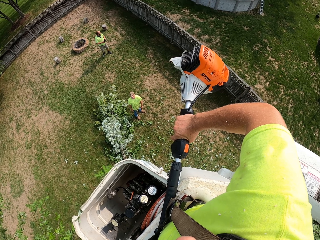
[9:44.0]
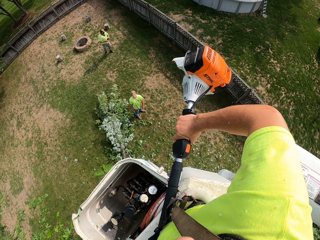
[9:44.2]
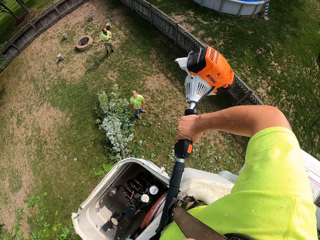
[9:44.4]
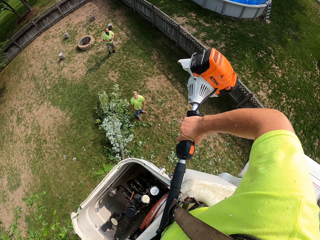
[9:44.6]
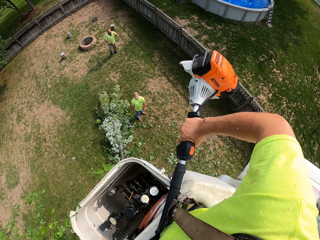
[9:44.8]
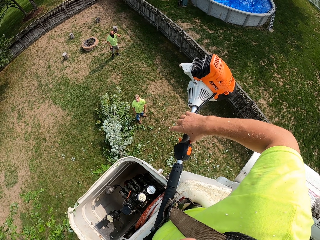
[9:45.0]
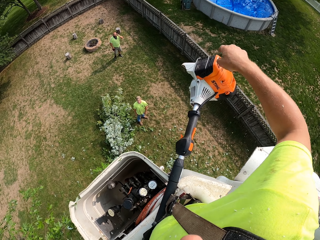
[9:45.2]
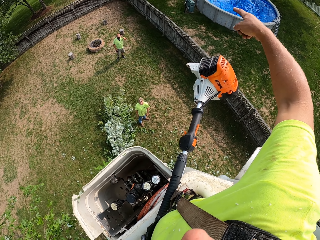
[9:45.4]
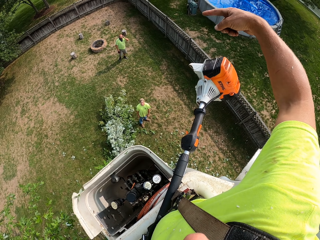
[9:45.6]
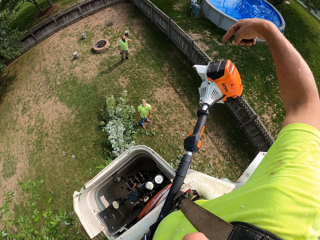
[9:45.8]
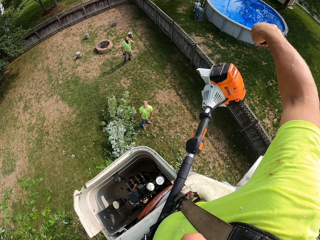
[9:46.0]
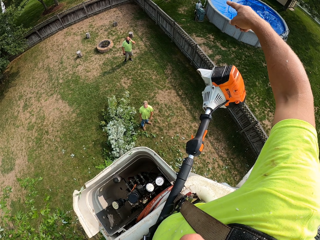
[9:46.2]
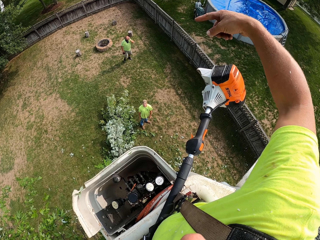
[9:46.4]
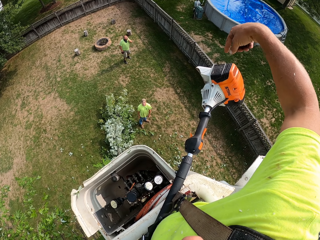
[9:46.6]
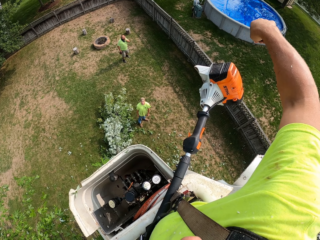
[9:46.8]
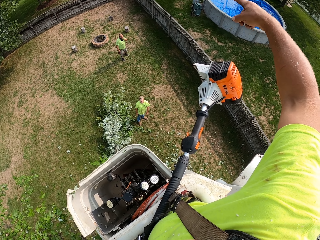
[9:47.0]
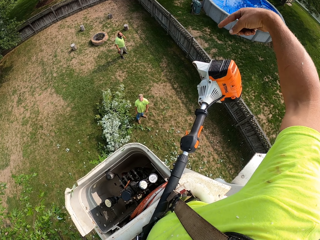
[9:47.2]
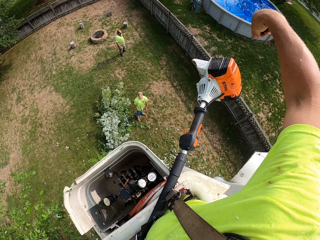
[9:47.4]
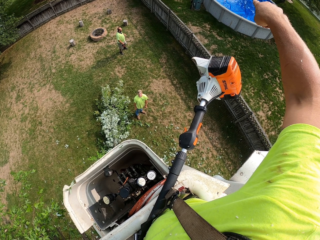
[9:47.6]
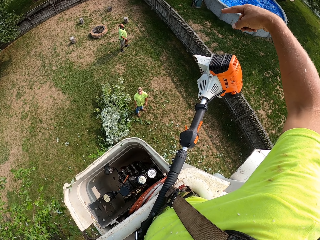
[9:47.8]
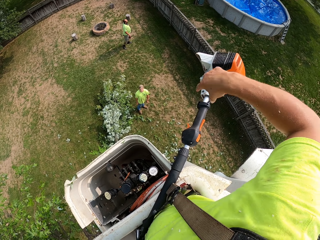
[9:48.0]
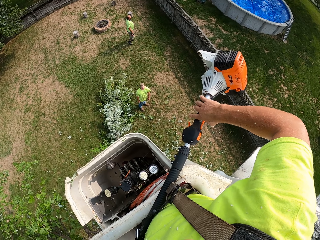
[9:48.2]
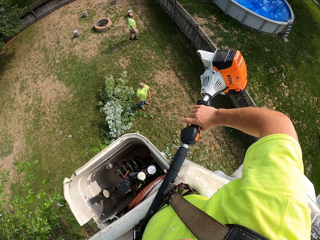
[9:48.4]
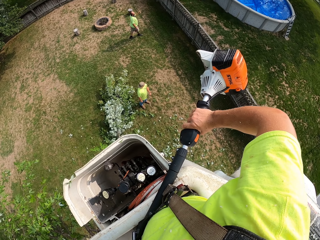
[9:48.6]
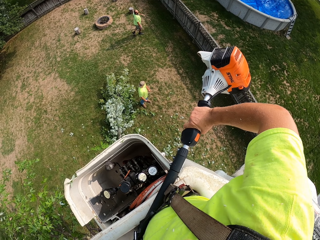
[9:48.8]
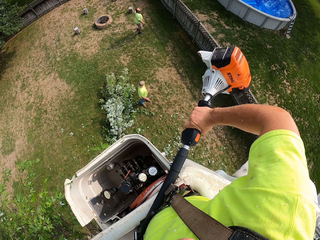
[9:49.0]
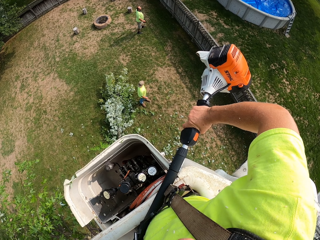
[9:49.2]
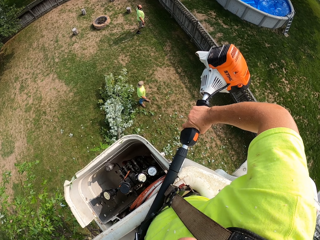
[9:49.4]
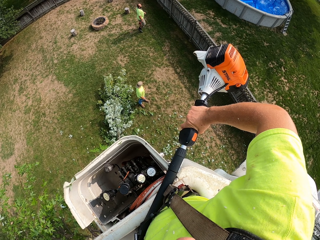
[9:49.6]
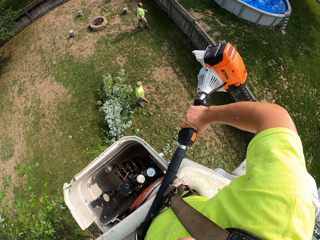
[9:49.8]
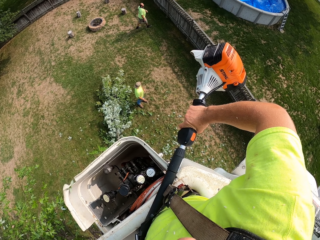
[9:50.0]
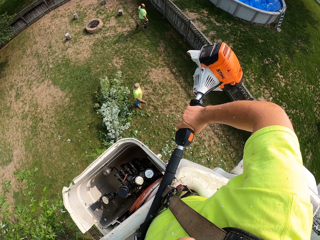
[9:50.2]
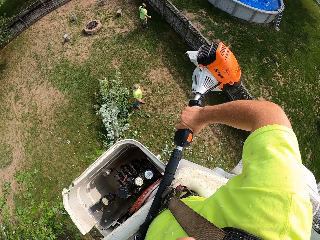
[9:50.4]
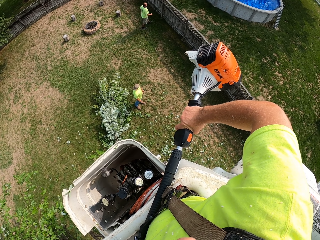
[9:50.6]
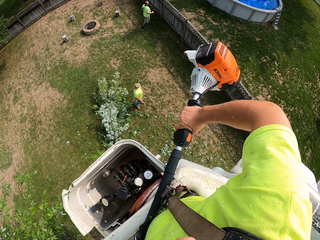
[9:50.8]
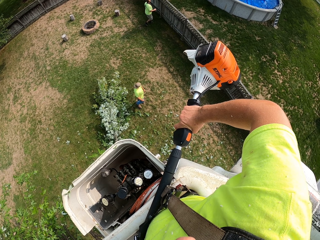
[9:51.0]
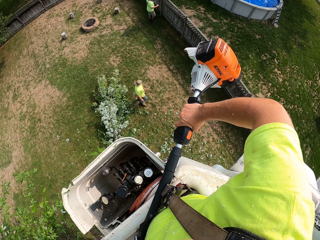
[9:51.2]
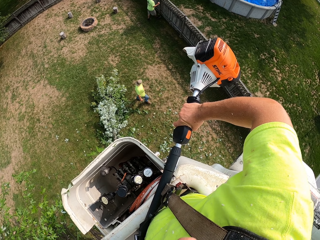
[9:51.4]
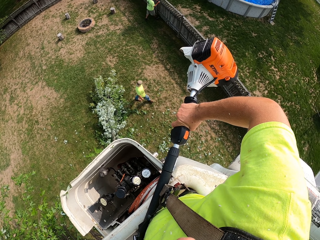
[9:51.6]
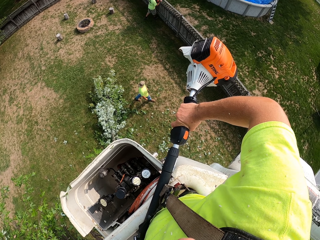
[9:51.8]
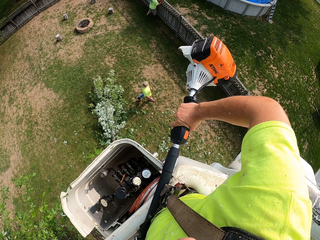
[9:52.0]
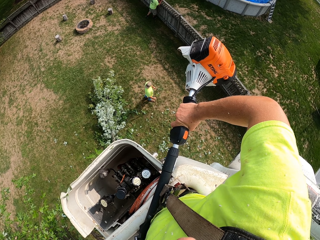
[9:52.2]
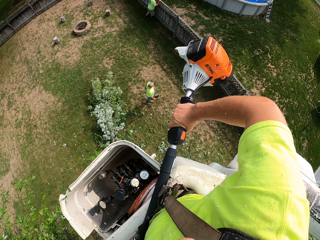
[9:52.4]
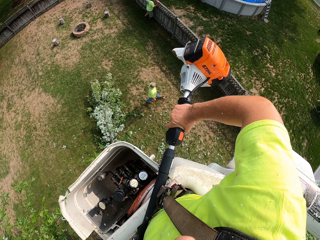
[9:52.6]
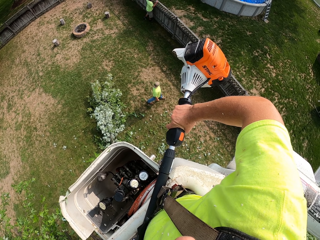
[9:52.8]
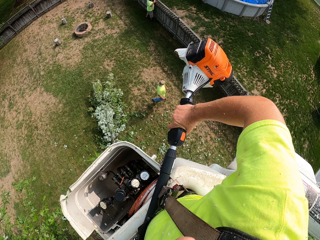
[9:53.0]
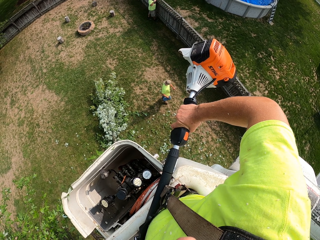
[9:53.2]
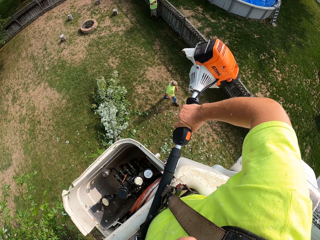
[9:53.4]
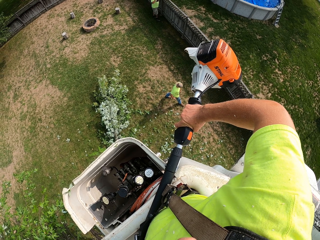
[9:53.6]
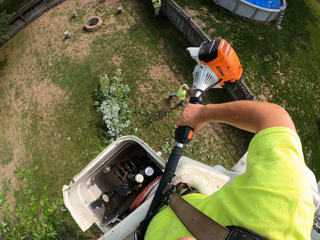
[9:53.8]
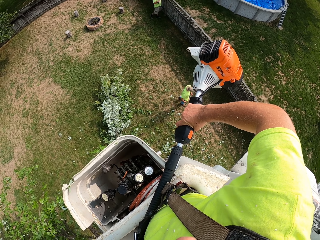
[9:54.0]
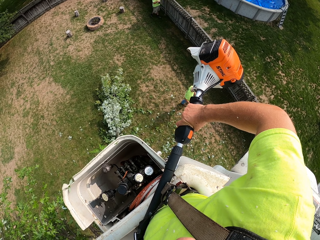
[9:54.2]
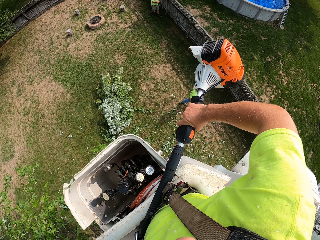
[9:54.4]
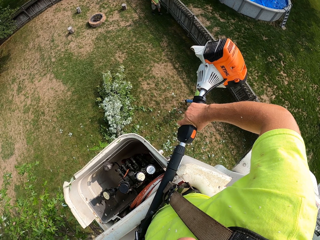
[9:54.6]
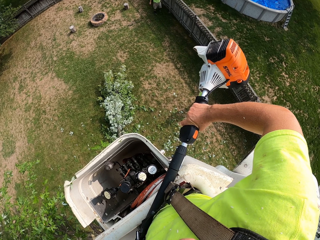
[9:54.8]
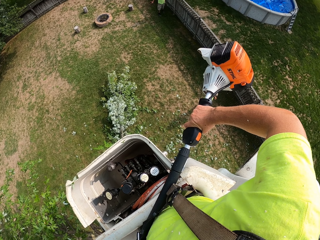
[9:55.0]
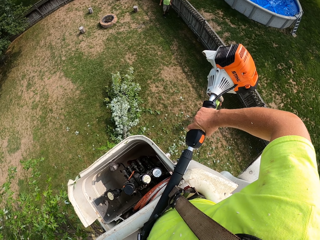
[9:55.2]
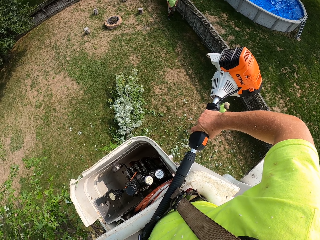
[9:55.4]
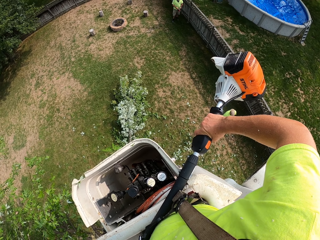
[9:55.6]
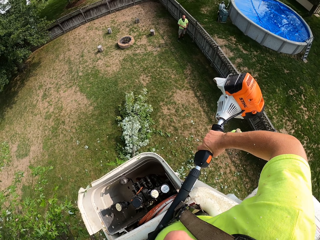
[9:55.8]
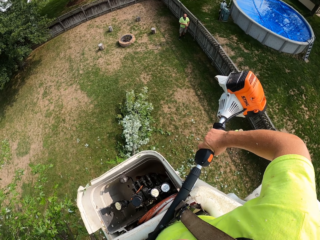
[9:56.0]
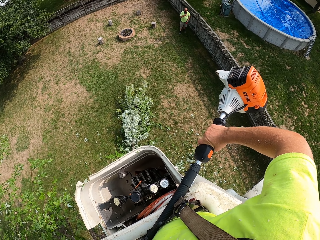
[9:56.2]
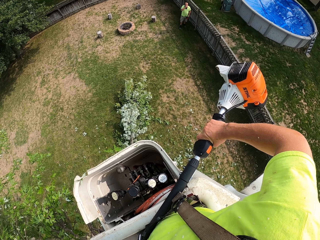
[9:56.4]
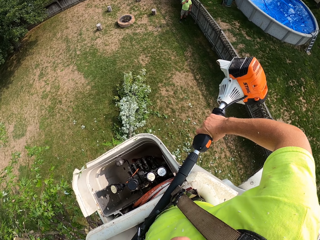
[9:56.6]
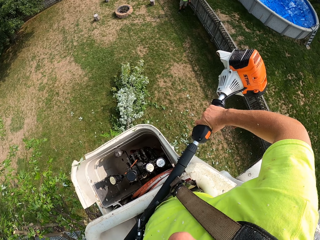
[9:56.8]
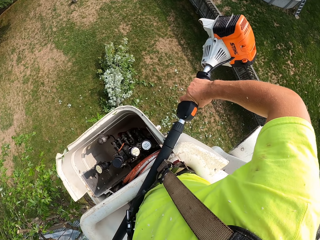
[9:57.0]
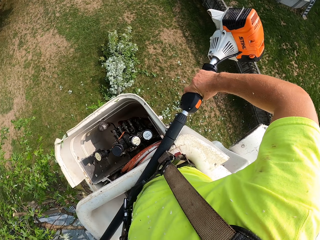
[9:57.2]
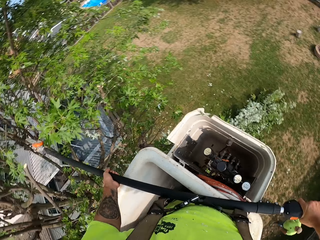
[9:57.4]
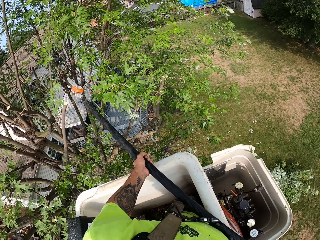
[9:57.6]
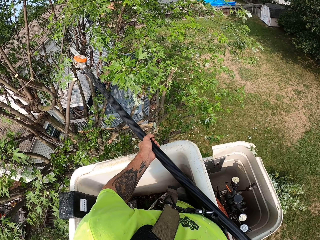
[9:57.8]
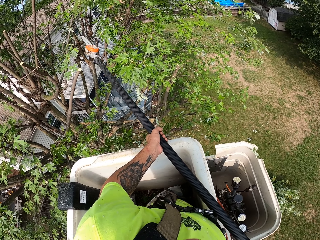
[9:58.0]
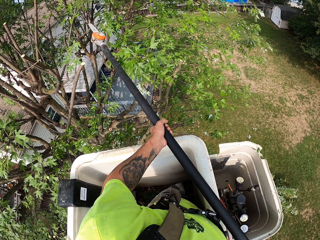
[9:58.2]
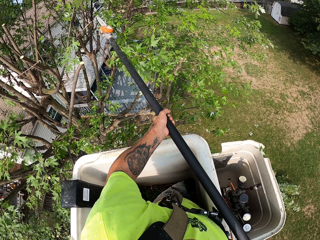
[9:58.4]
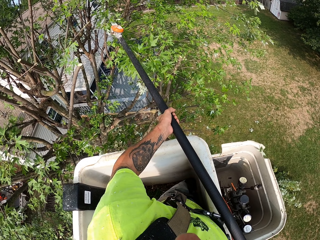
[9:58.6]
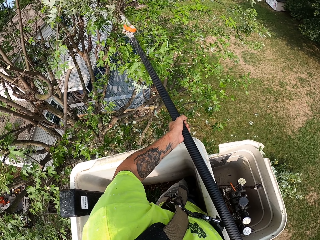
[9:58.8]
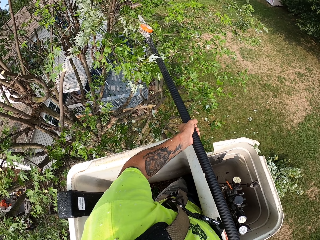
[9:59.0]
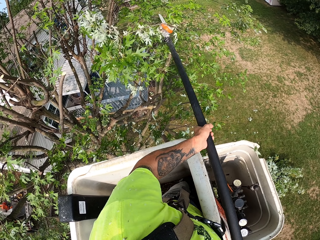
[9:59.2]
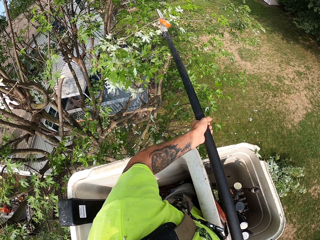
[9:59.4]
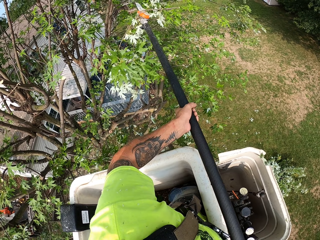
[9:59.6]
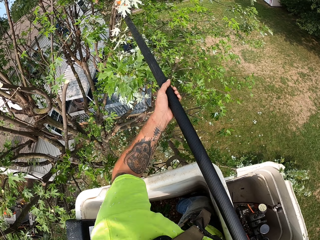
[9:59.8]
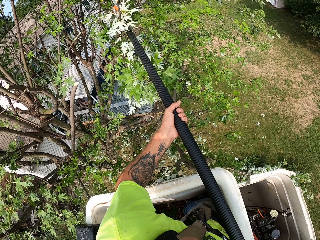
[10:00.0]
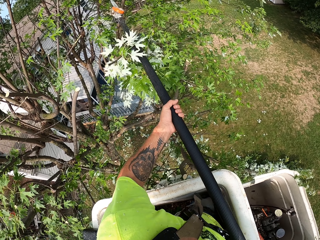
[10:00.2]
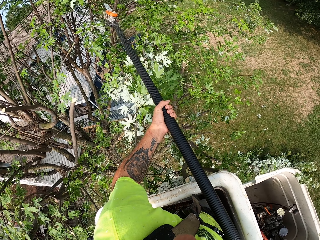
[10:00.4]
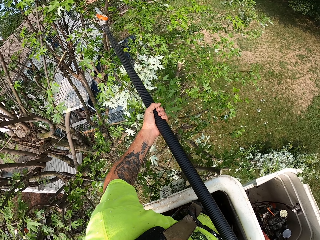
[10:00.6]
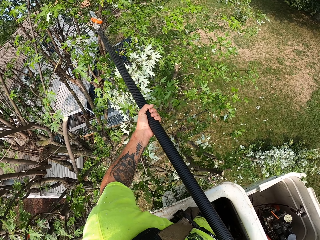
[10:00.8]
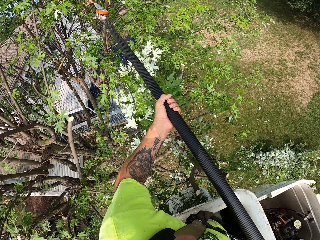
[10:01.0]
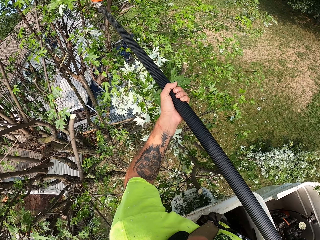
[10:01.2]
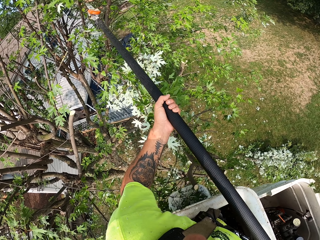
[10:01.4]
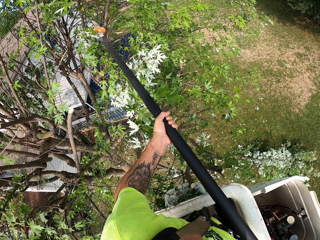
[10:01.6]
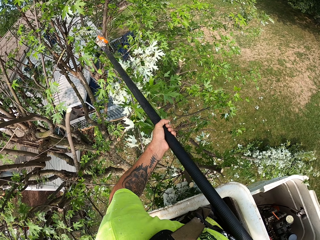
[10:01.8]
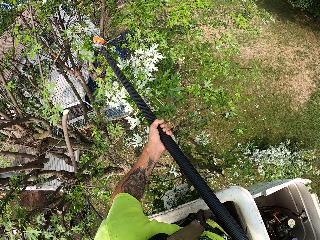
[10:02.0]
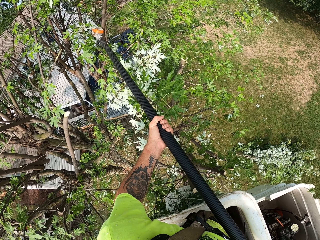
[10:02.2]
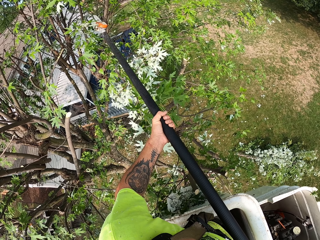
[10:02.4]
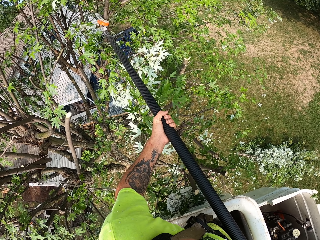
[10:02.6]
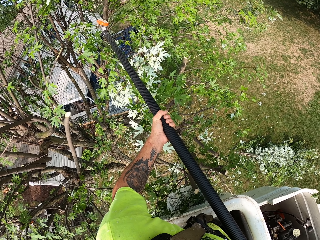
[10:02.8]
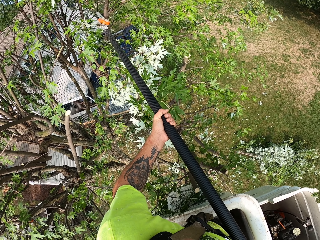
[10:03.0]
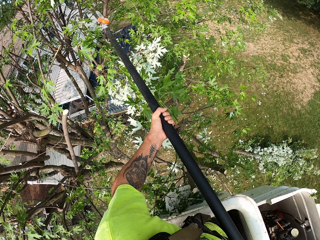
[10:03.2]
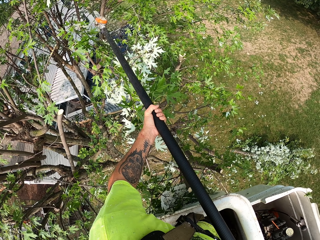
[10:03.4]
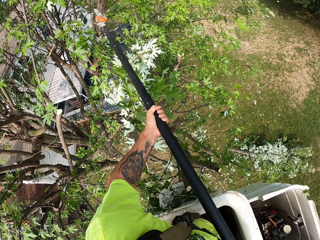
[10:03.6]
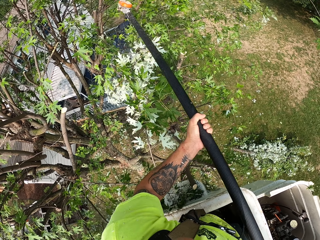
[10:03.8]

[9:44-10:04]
The camera wearer gesticulates with his right hand to the man. He dialogues with the man. He cuts the tree branches with the cutting saw.

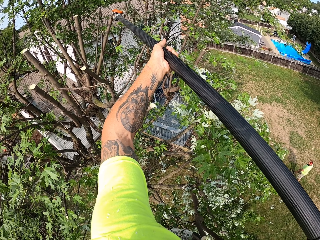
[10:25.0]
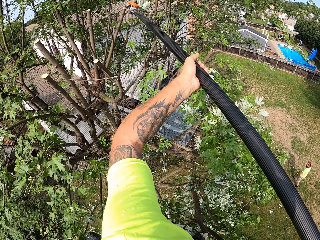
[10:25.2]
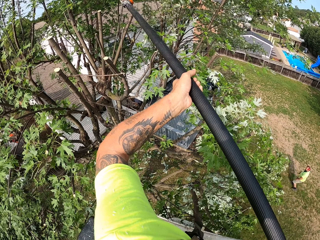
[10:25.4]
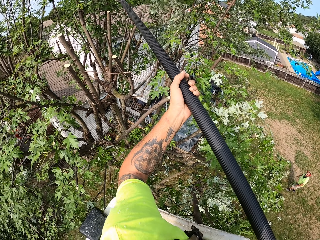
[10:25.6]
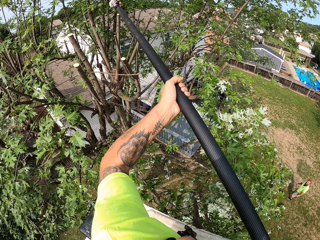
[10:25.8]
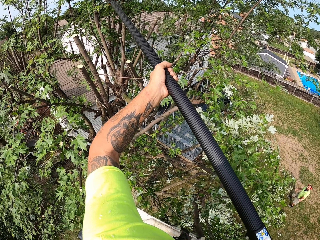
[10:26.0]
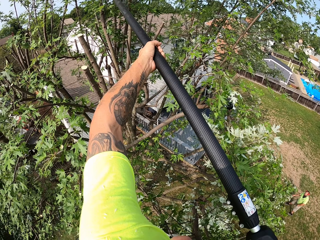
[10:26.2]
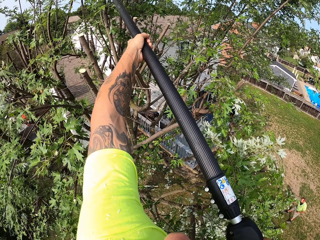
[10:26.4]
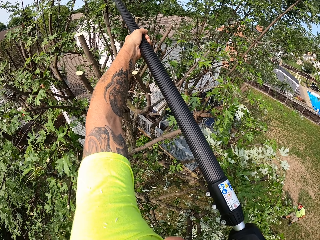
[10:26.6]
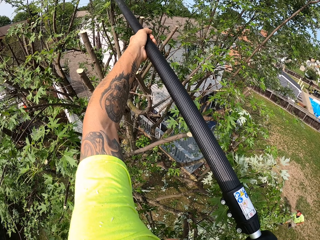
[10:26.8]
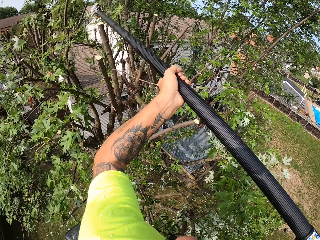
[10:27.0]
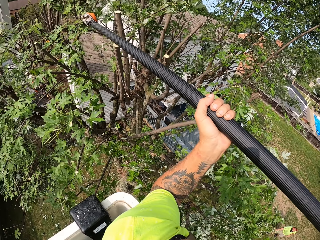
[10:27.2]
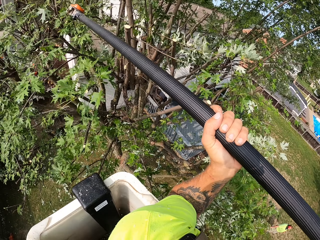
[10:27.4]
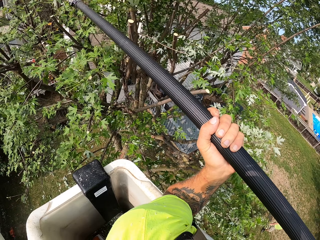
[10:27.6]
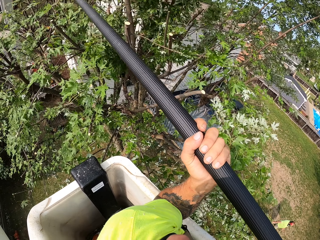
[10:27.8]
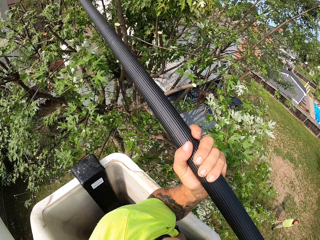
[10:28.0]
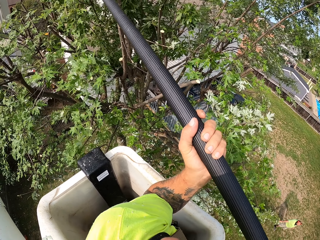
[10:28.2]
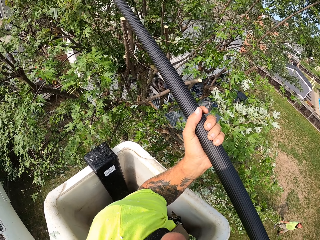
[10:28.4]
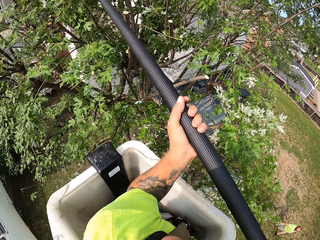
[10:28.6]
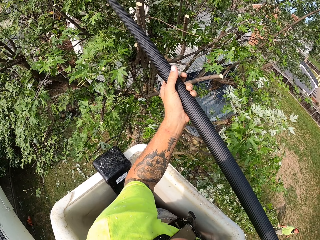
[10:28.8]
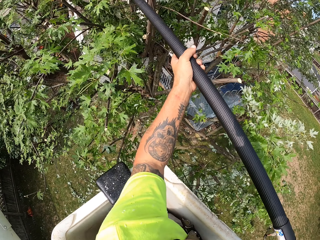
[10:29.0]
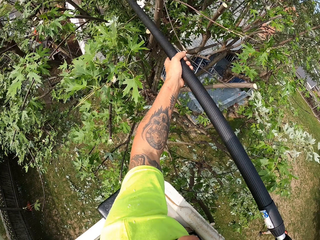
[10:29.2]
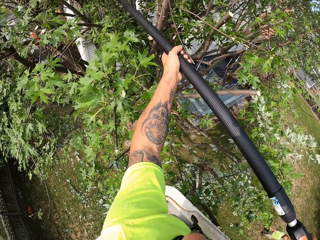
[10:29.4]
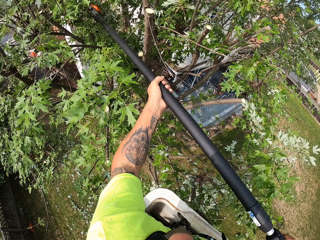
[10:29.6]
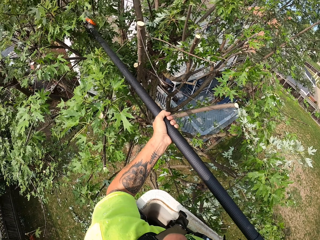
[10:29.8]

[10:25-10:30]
A man collects the tree branches on the ground.
